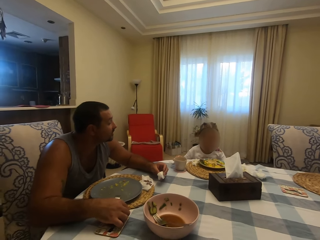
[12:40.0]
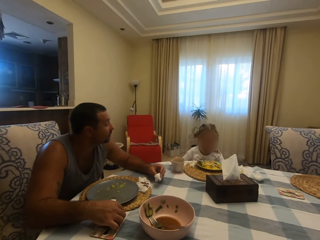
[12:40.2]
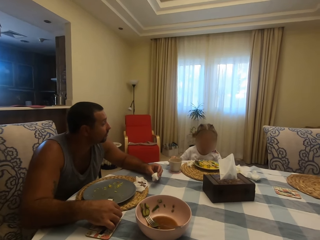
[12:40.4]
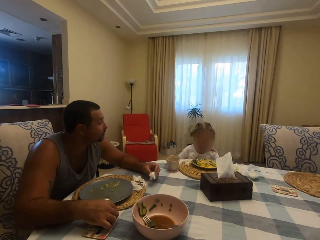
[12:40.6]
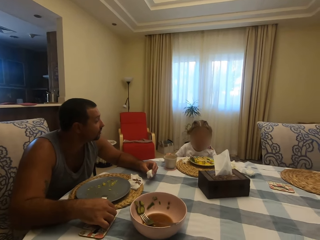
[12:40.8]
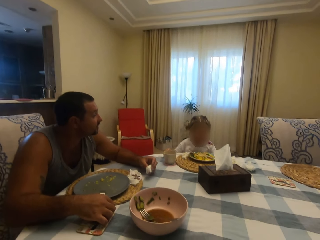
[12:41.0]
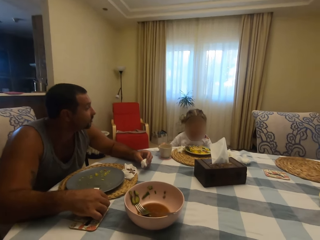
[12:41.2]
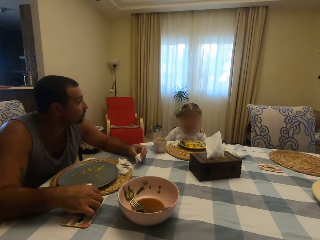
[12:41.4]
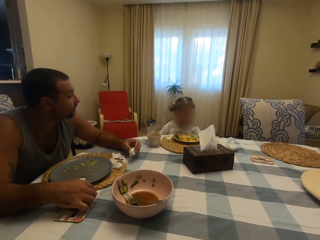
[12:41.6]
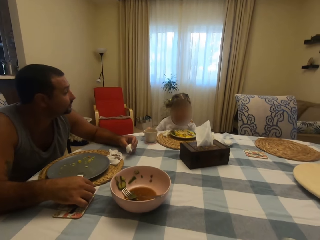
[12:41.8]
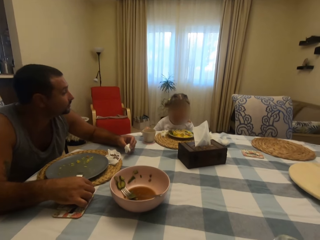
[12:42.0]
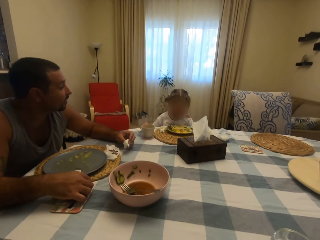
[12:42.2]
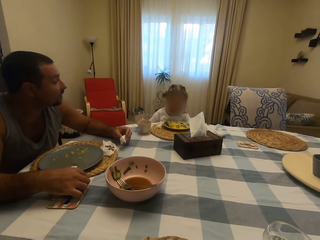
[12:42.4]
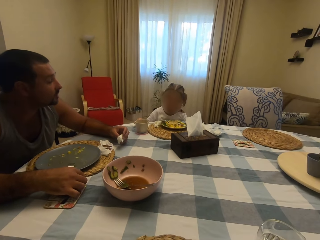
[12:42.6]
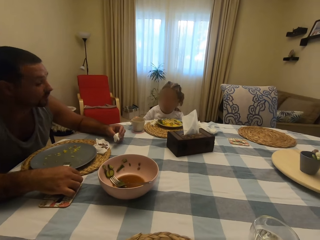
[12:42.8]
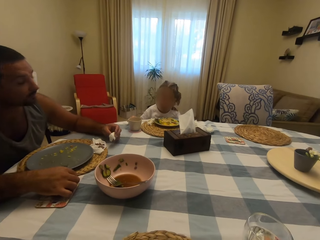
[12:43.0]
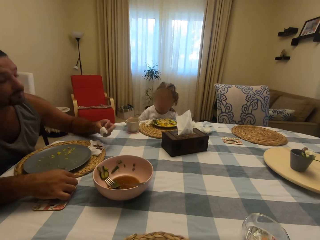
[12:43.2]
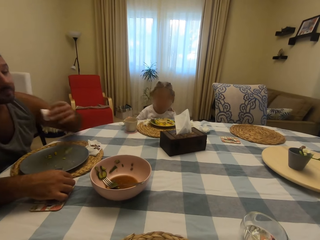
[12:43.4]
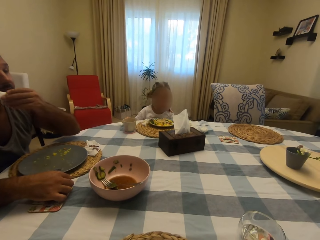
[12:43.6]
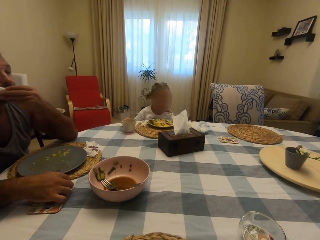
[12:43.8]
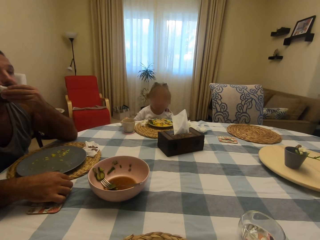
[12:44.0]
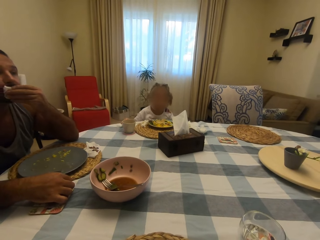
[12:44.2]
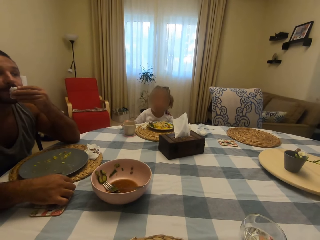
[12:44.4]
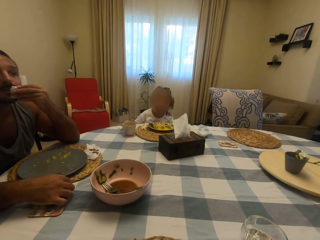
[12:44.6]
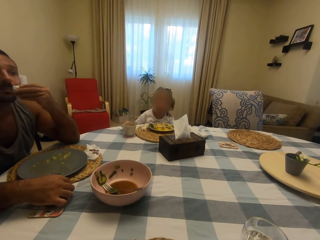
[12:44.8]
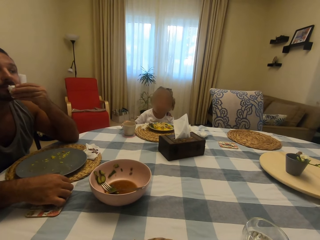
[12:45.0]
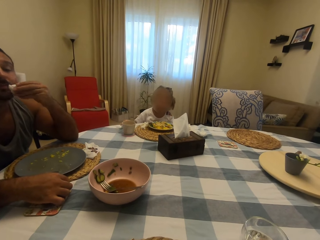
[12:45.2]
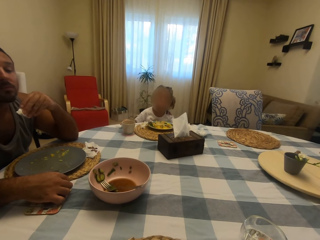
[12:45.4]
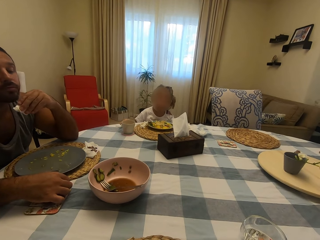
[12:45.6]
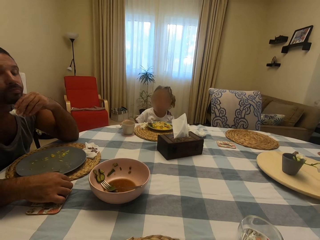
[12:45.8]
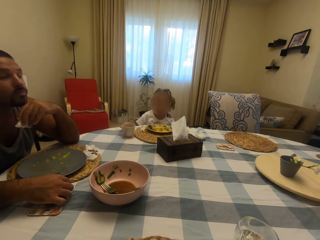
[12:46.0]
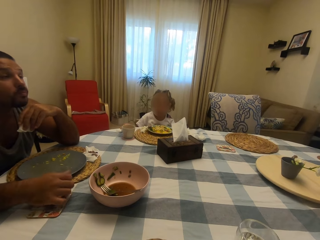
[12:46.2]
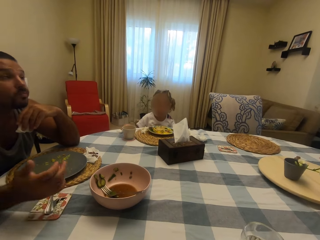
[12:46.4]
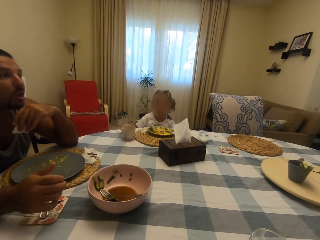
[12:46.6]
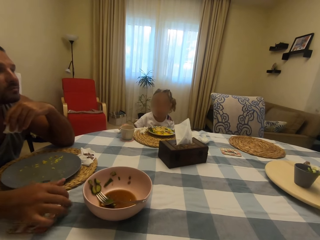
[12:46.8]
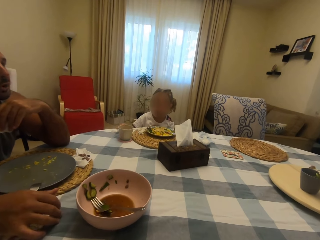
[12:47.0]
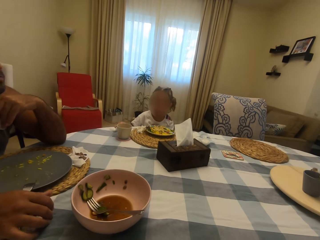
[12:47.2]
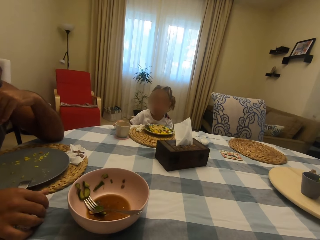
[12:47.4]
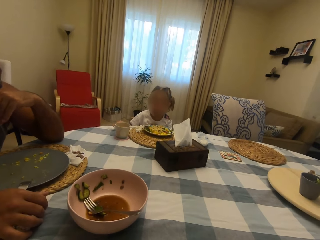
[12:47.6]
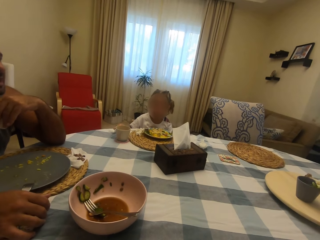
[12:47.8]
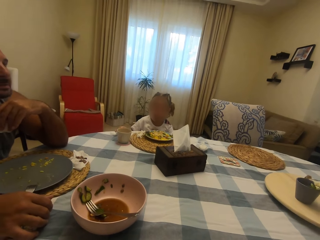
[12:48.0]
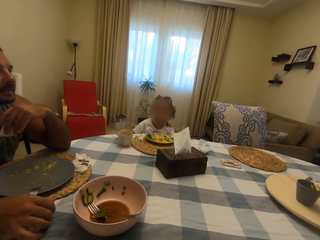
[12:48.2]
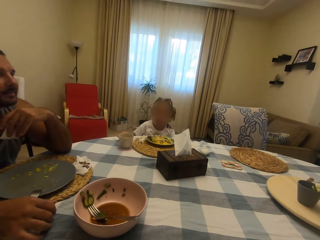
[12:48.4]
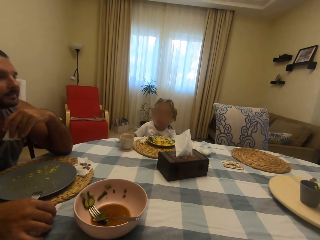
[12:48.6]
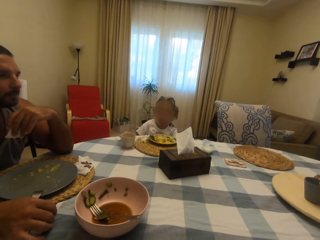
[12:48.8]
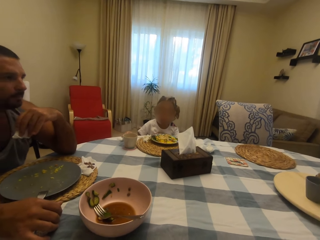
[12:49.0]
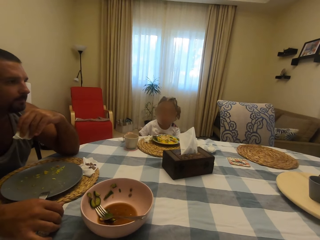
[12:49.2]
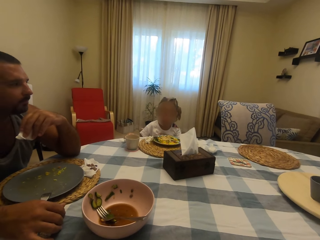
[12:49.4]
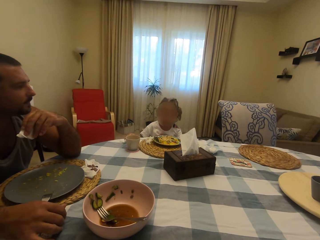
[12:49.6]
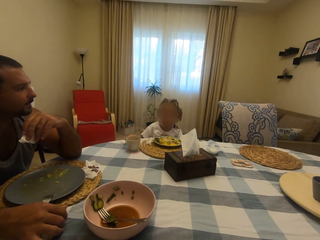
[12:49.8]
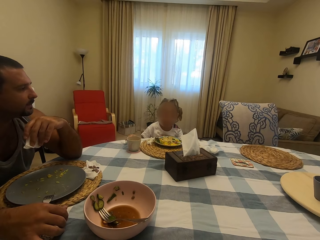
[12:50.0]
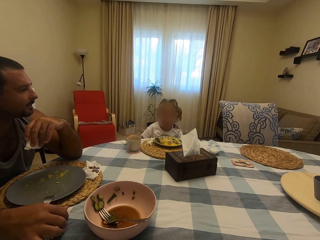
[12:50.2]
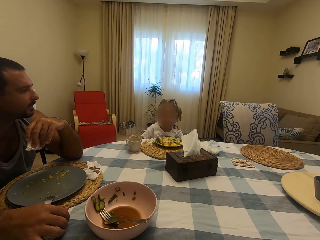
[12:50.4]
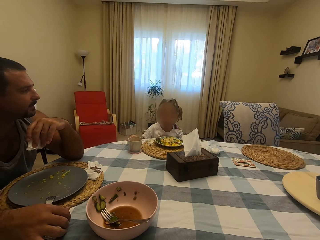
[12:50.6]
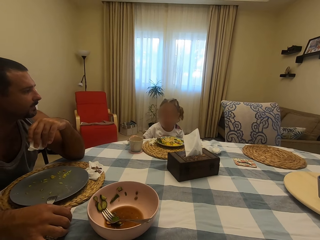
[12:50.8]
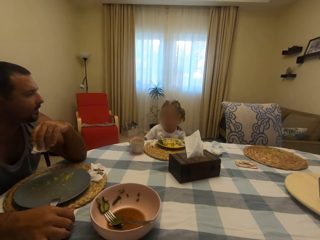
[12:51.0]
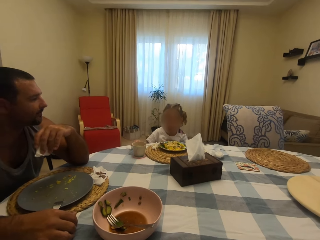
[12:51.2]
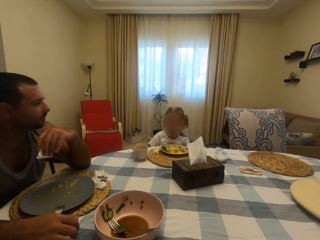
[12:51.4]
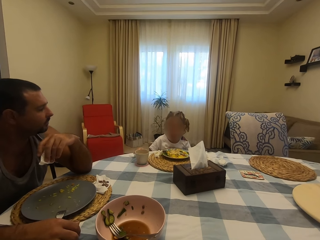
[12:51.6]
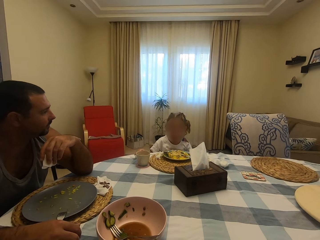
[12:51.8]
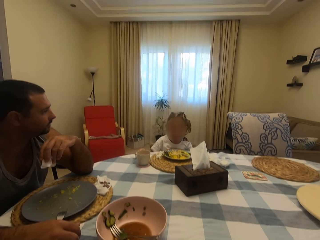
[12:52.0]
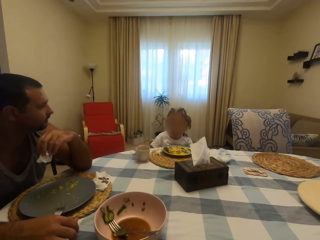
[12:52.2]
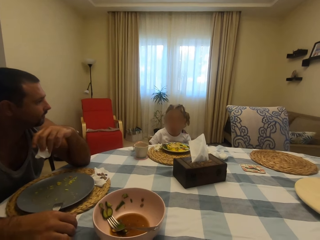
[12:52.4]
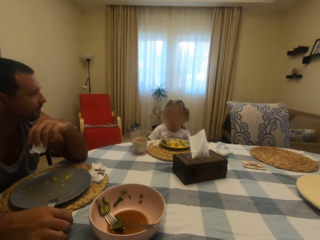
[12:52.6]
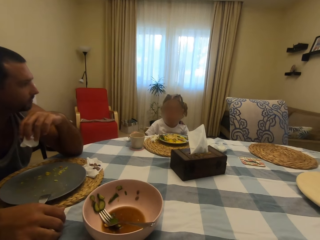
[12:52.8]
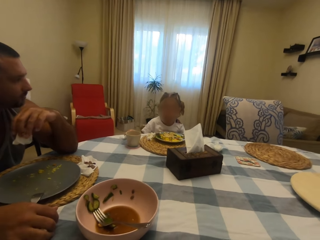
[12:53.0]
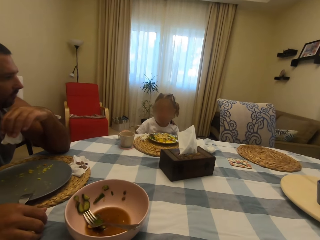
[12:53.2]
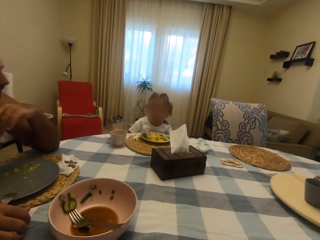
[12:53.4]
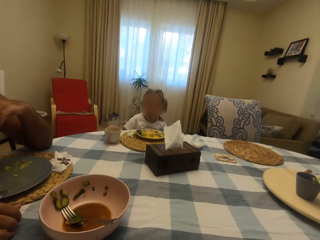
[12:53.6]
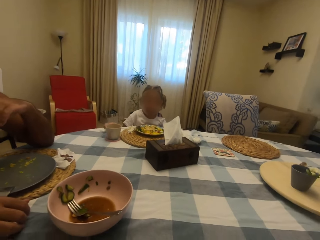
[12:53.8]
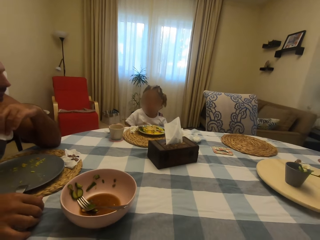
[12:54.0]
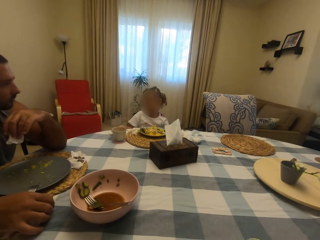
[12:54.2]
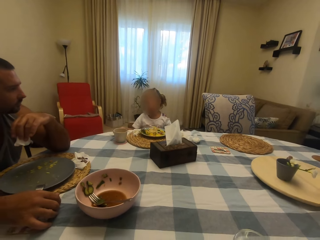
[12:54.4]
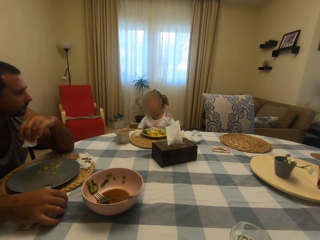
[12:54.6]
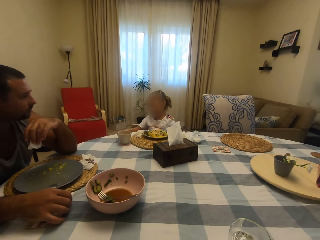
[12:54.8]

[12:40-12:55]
A man wipes his mouth. A child converses with the man.

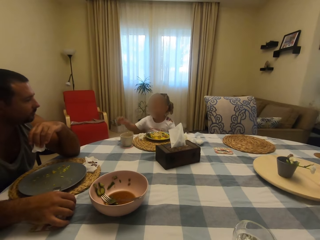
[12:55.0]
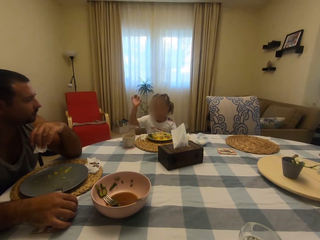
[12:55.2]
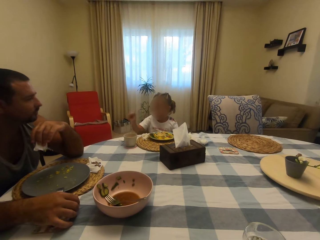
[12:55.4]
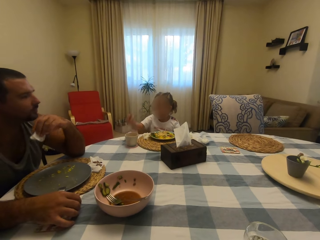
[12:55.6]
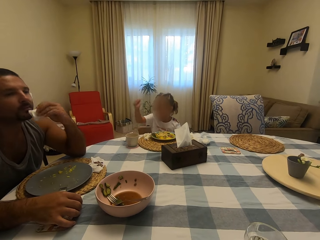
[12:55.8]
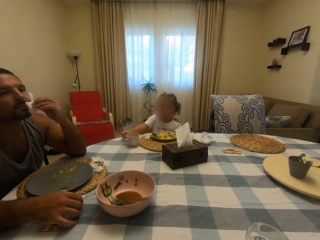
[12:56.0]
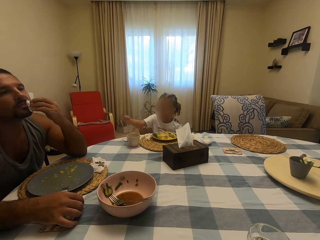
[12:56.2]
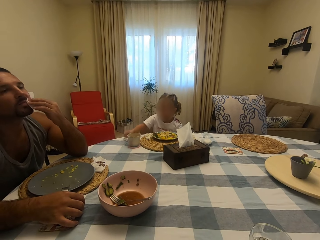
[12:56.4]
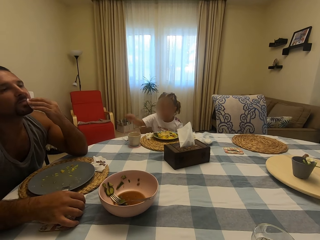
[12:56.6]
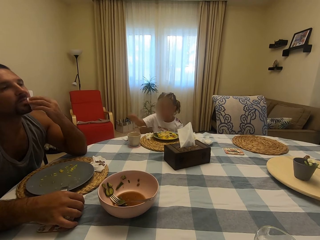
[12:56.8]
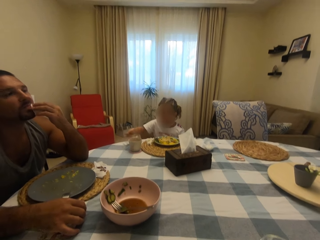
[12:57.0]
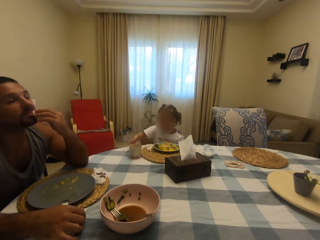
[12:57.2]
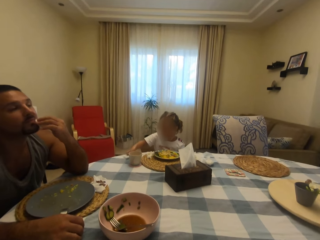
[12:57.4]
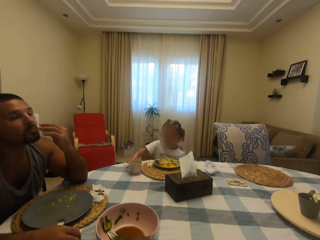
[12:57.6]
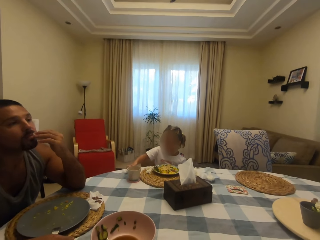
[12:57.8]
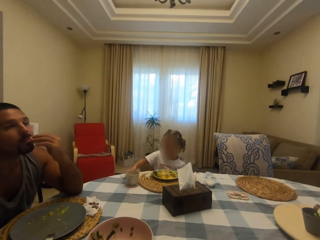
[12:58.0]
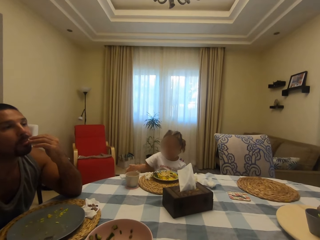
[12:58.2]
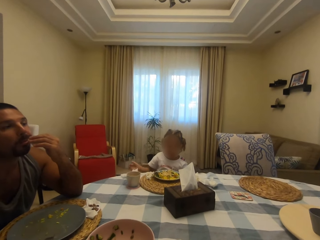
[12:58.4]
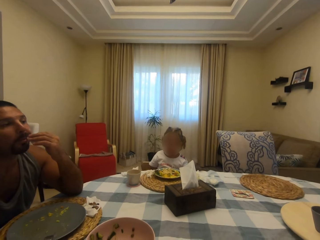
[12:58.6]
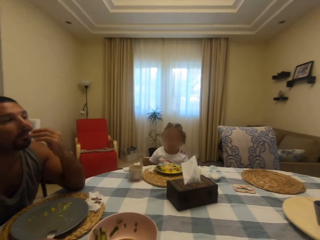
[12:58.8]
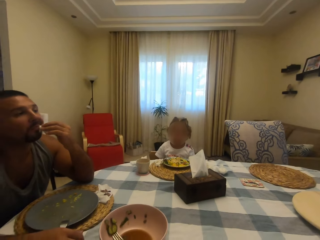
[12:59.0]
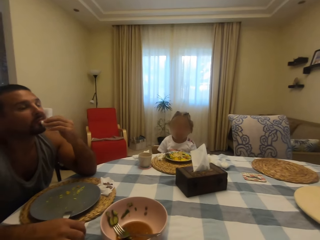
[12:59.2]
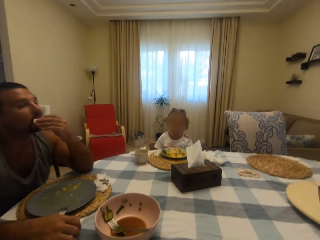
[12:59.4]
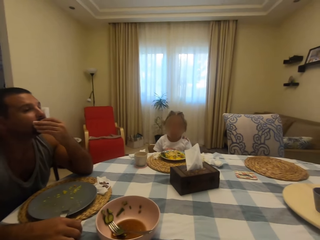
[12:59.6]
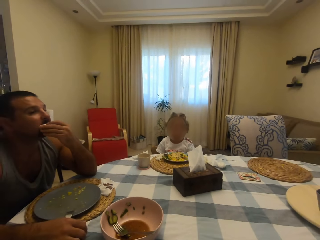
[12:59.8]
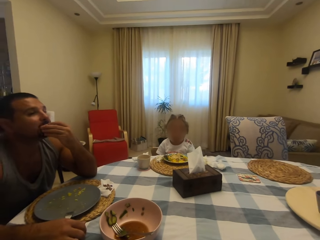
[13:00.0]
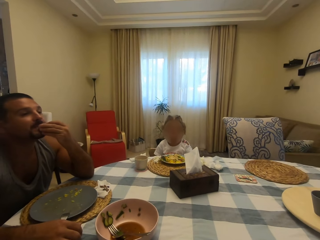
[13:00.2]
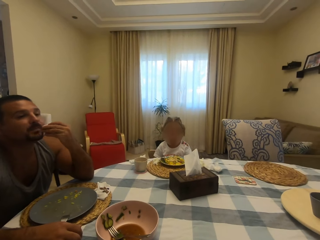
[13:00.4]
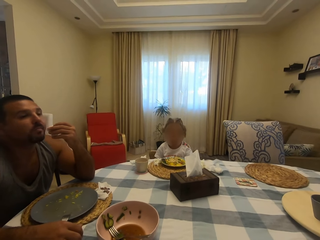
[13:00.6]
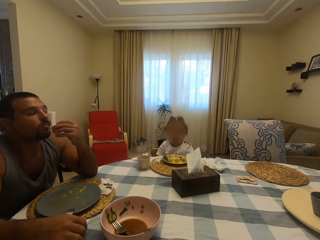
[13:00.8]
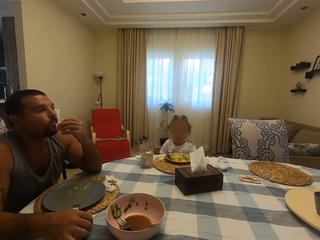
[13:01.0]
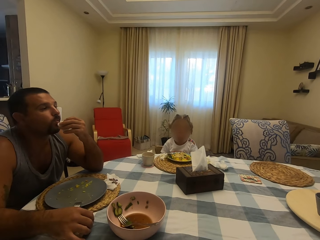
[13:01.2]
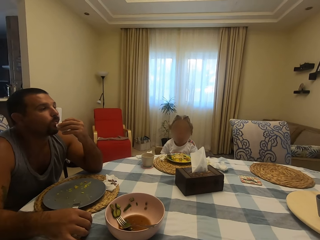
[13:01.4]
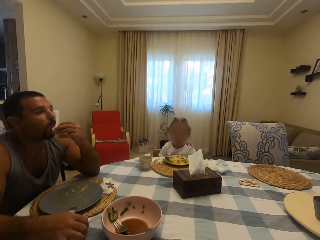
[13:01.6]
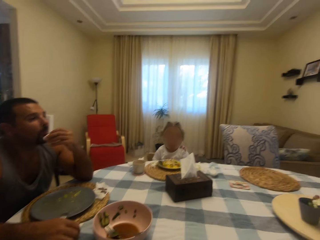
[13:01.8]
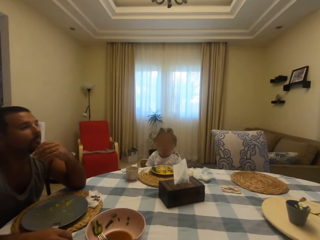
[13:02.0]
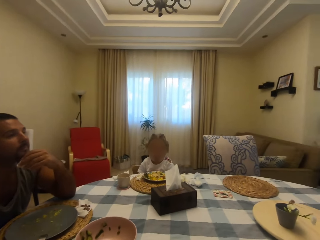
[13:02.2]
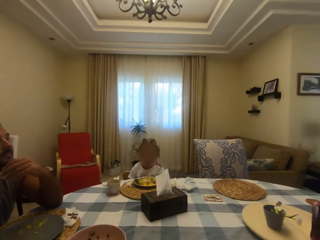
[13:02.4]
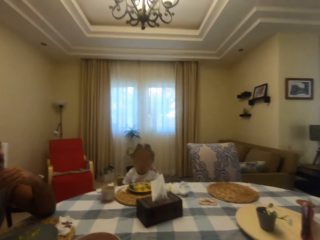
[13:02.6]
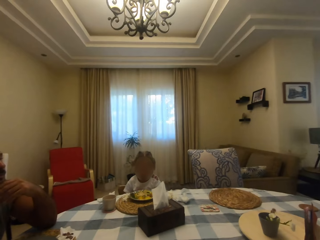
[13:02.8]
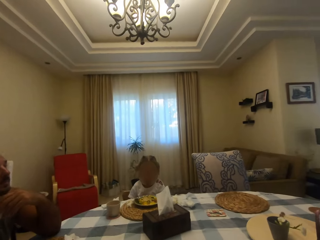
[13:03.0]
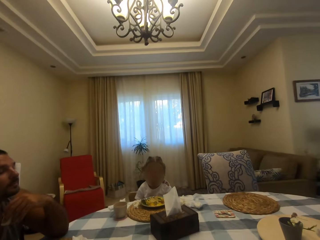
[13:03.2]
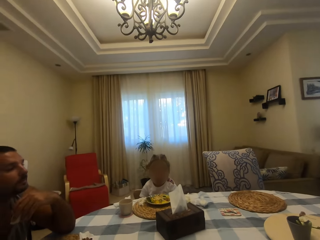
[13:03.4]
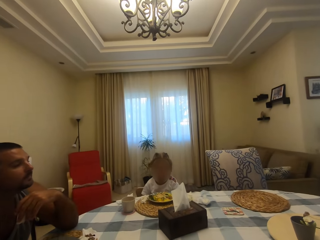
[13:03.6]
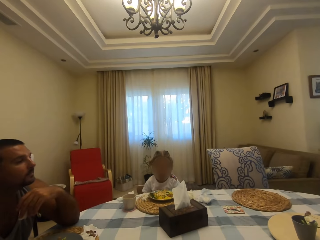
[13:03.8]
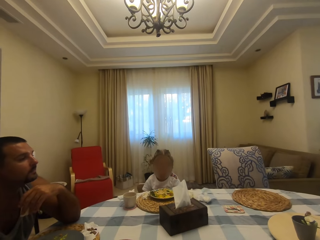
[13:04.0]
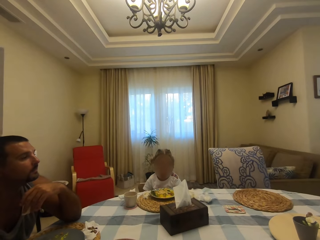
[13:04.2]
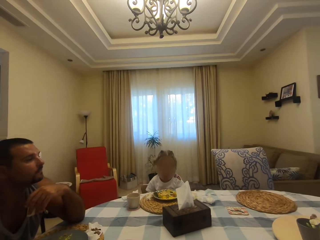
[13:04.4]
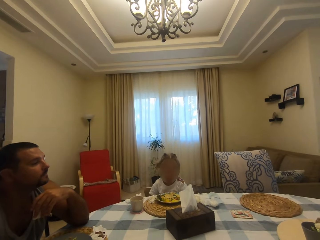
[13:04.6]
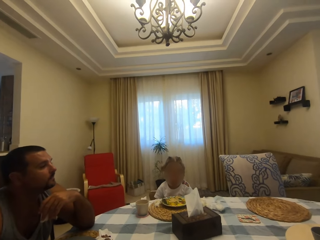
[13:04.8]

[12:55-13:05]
A child moves her hands. A man wipes his mouth. The camera wearer converses with the man.
